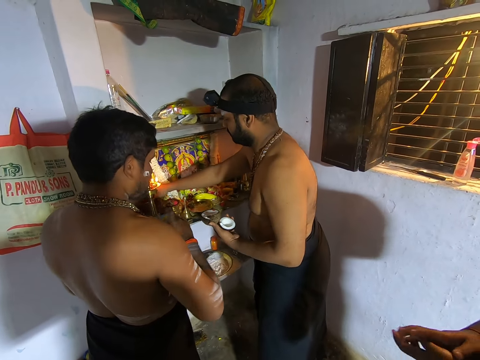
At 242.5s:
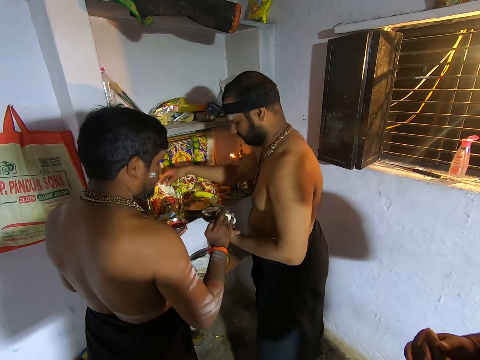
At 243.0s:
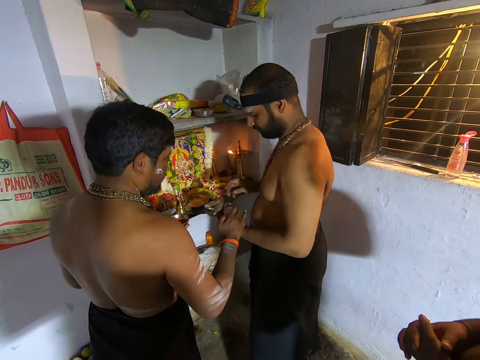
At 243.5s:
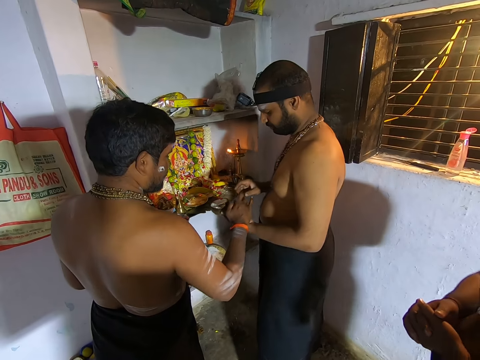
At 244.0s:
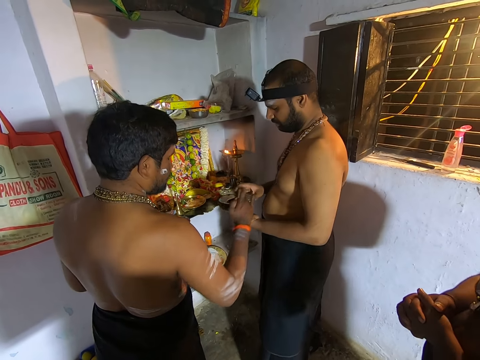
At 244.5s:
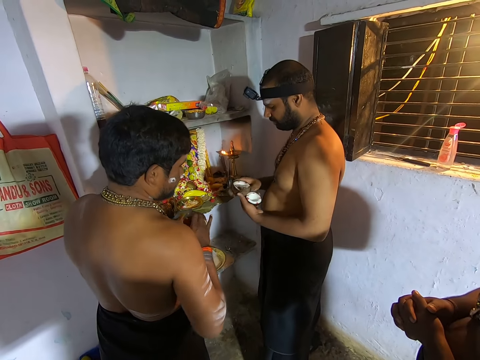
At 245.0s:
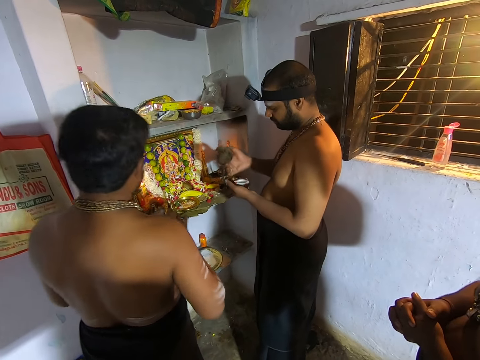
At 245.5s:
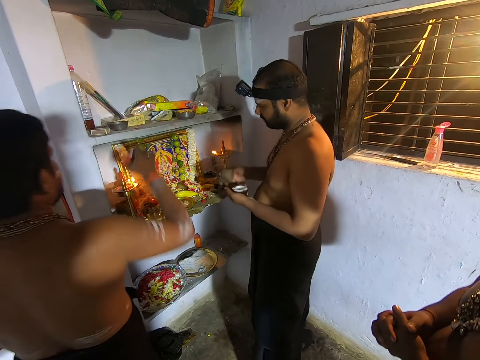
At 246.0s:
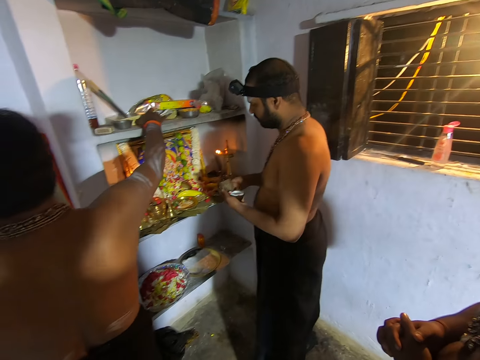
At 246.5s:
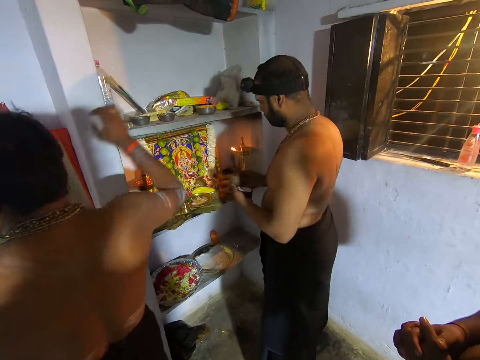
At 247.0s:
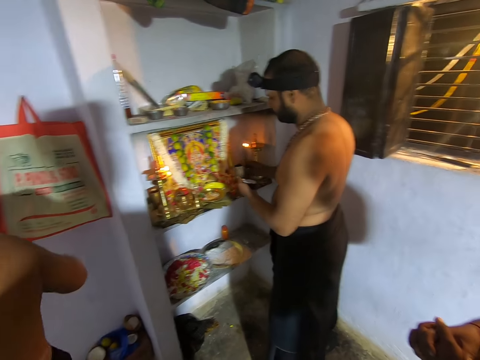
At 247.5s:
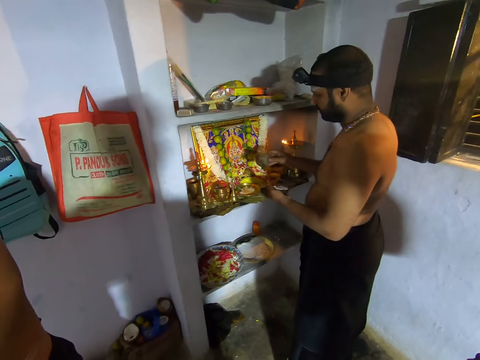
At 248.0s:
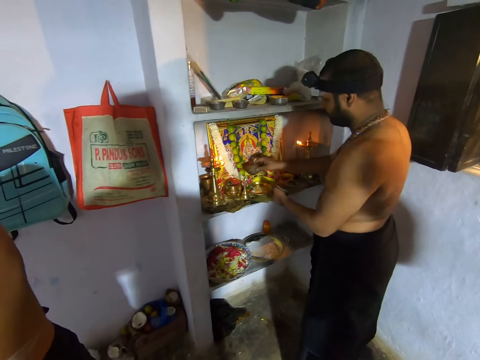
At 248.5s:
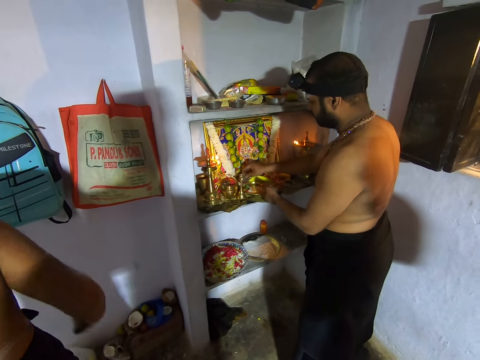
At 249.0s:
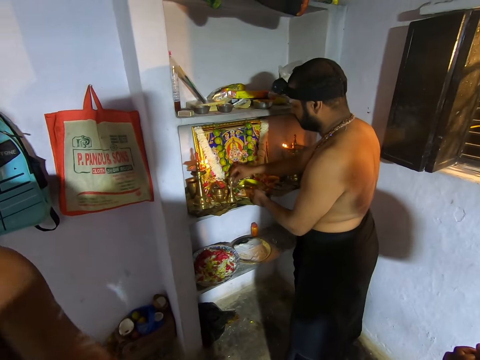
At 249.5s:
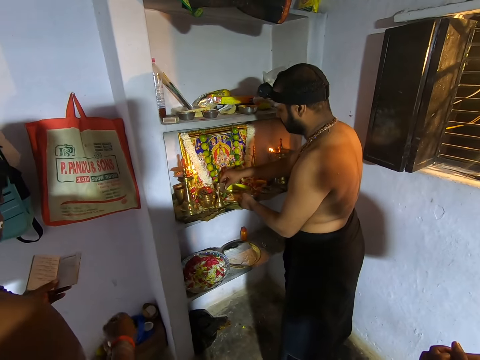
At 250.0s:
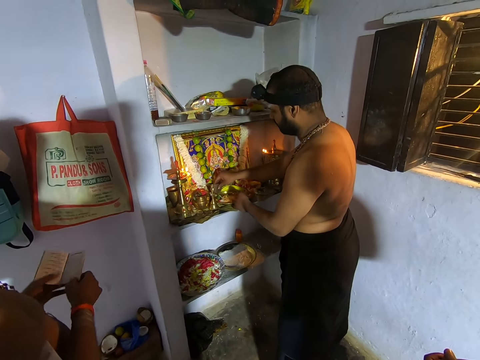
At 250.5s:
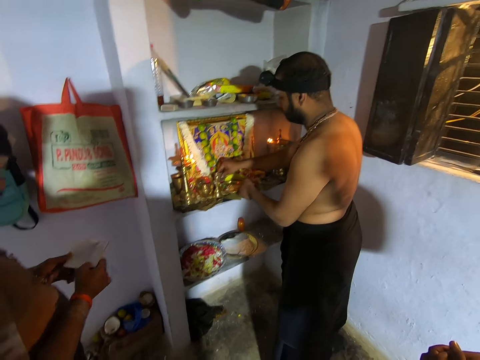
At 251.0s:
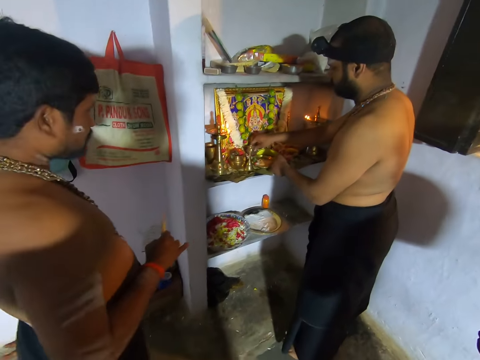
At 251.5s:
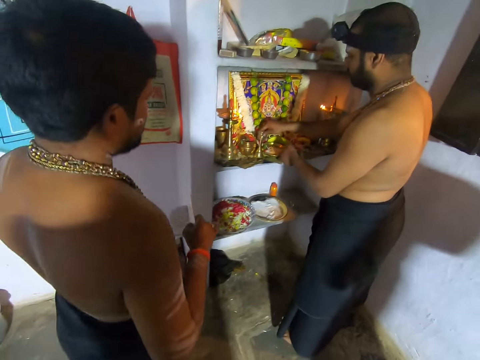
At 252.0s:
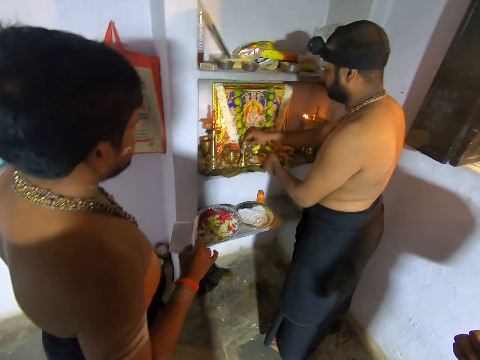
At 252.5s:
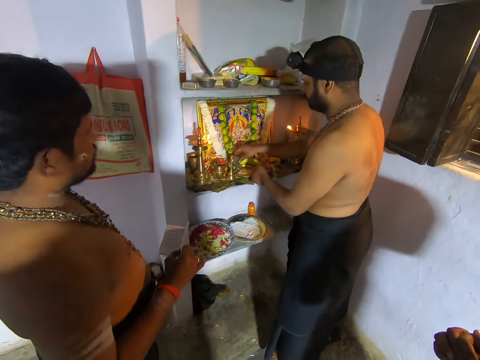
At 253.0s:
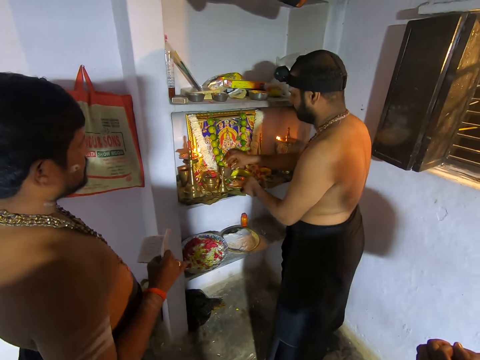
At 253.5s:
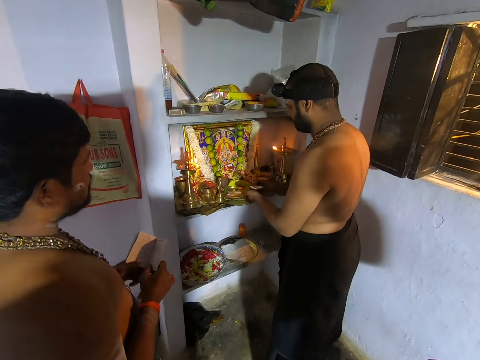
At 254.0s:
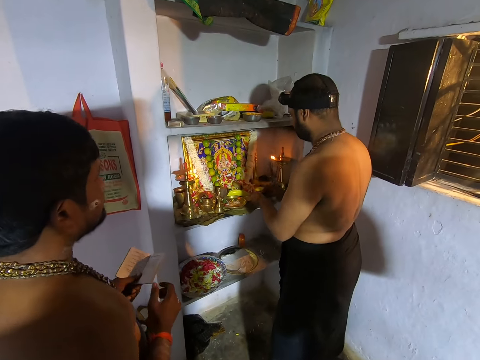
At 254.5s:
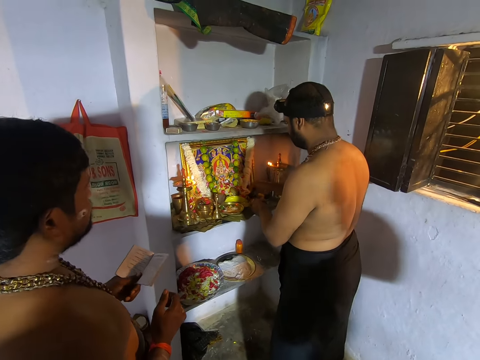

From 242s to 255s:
The camera wearer looks at two men. They pray with the two men and a third man. A person places a vermilion container on a shelf. Another person places coconuts on an altar. The first person reads a prayer book.
